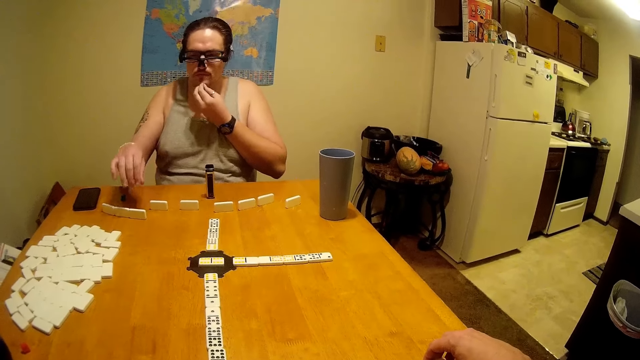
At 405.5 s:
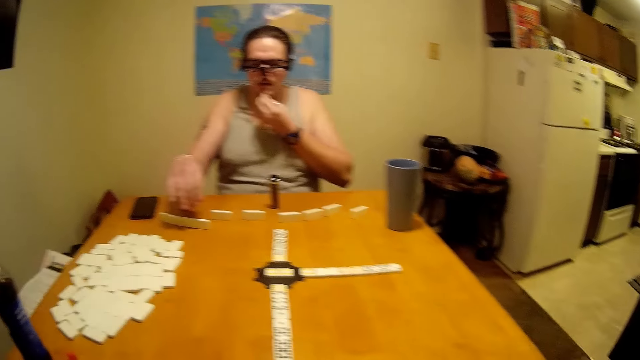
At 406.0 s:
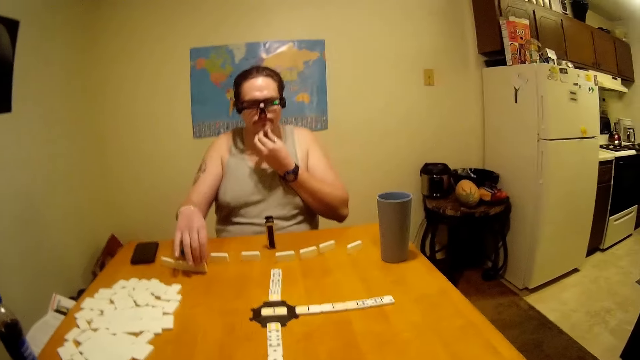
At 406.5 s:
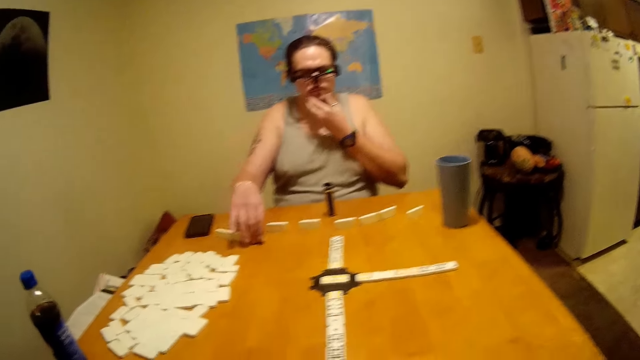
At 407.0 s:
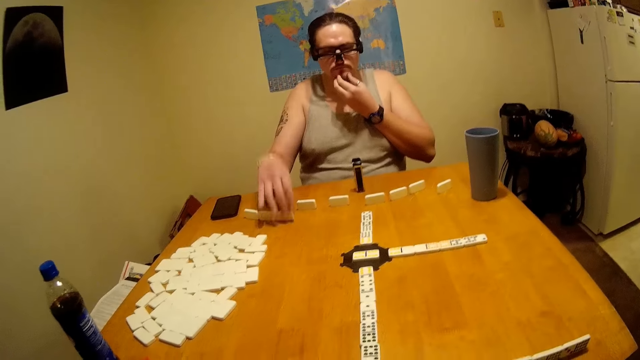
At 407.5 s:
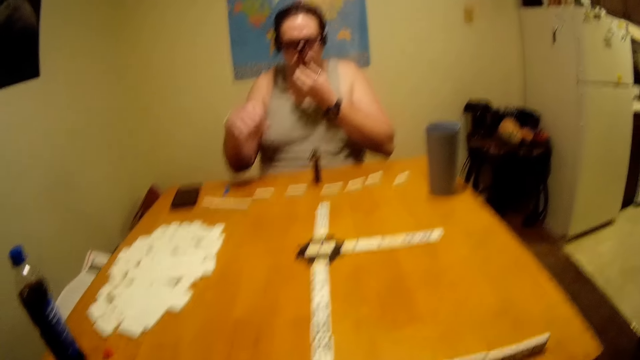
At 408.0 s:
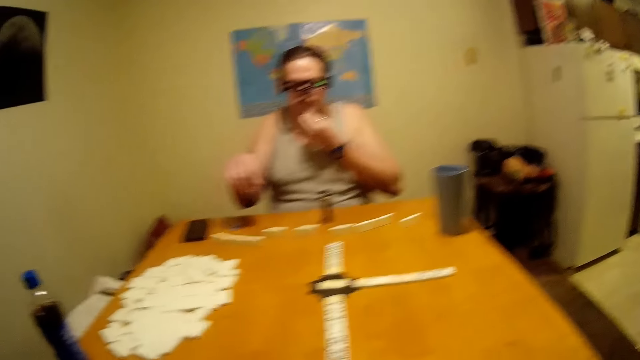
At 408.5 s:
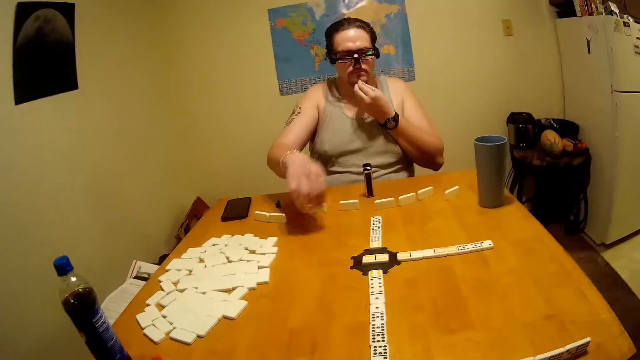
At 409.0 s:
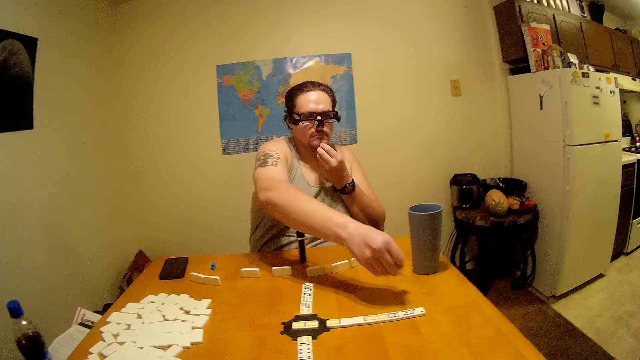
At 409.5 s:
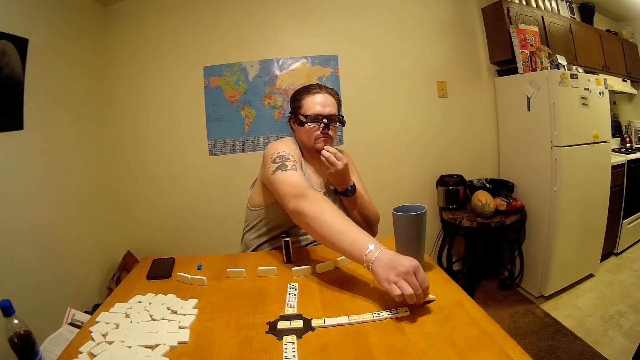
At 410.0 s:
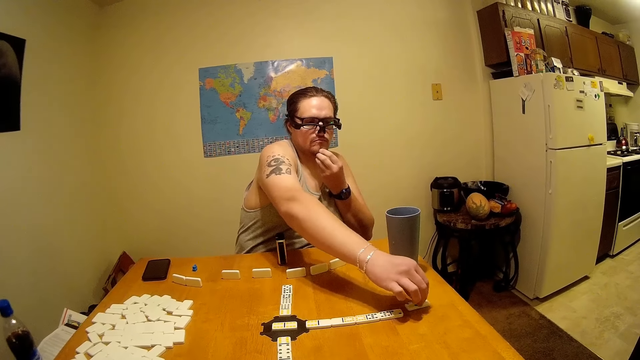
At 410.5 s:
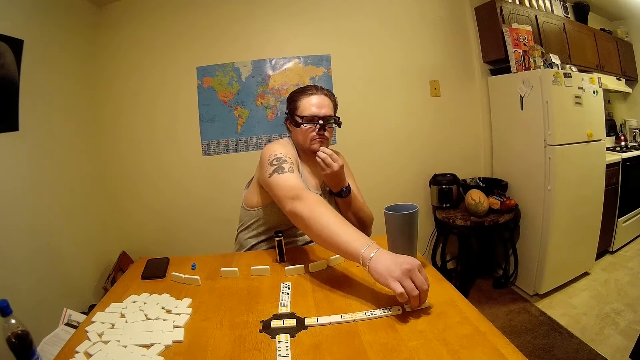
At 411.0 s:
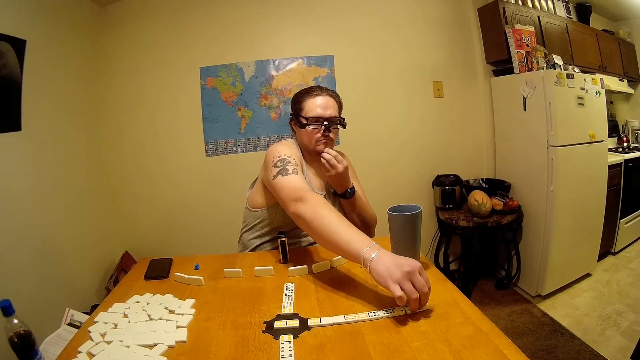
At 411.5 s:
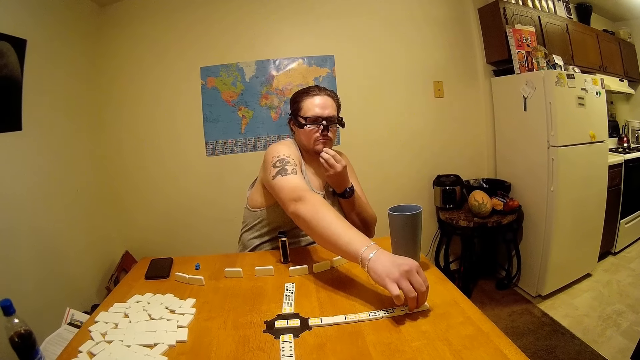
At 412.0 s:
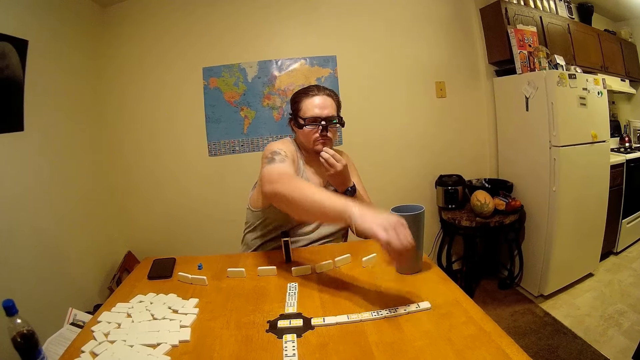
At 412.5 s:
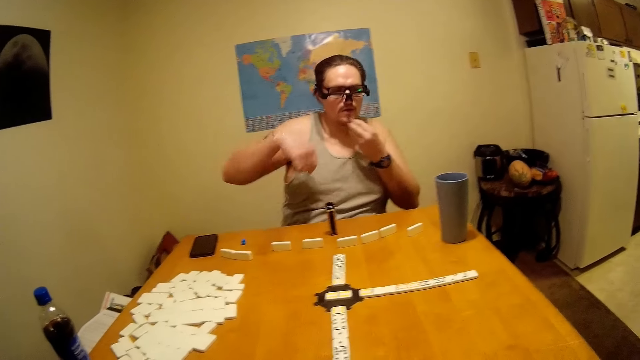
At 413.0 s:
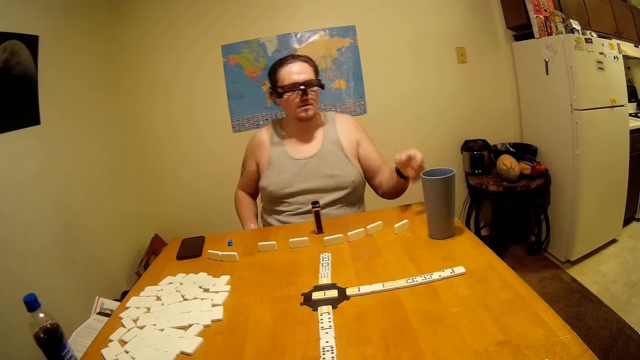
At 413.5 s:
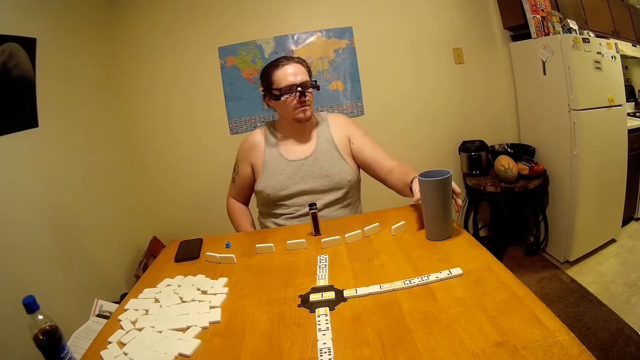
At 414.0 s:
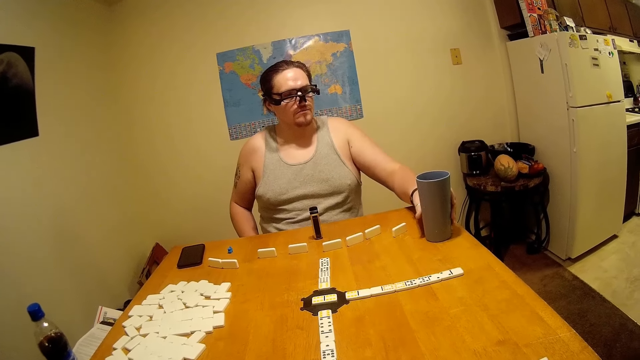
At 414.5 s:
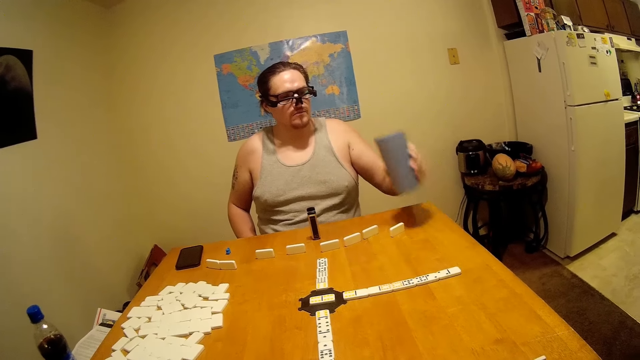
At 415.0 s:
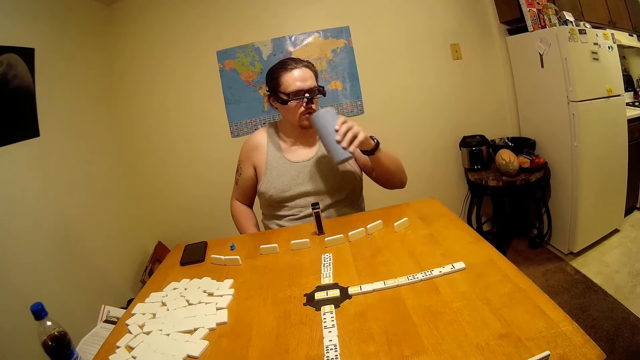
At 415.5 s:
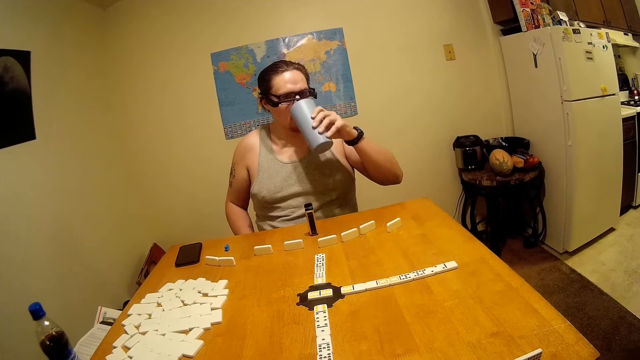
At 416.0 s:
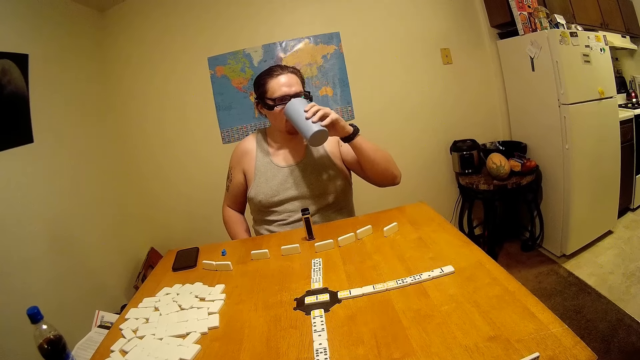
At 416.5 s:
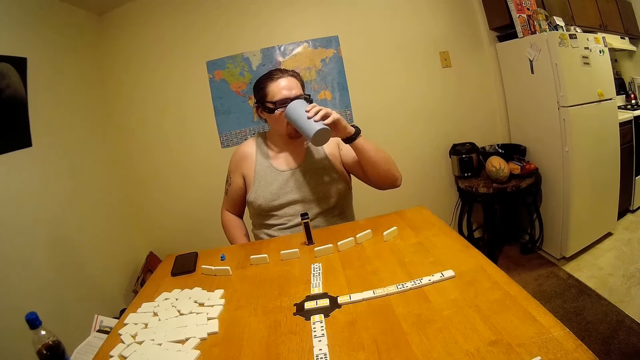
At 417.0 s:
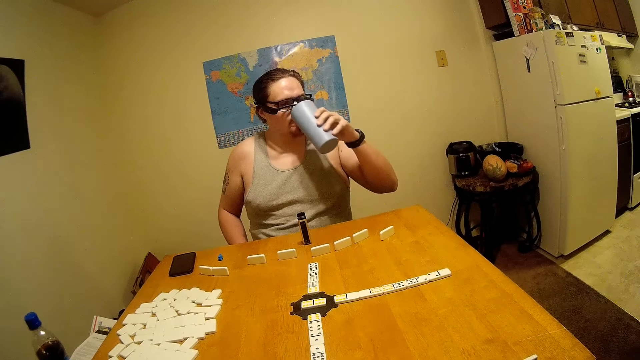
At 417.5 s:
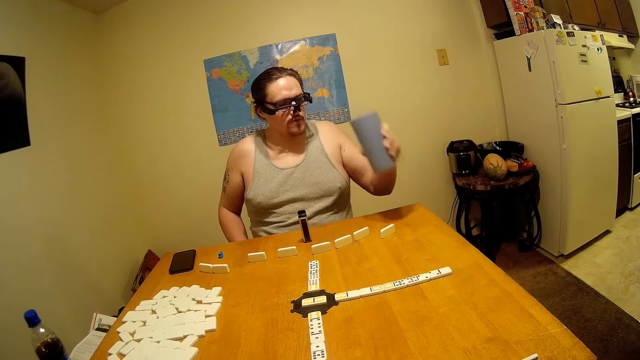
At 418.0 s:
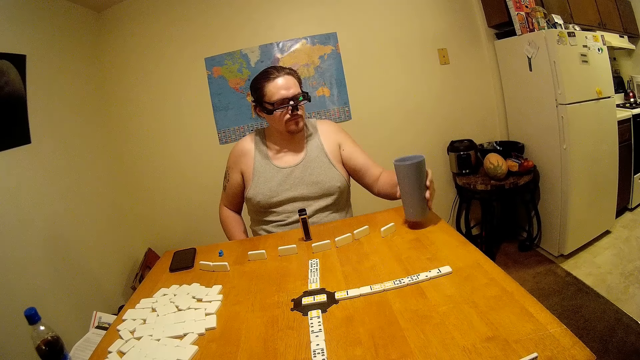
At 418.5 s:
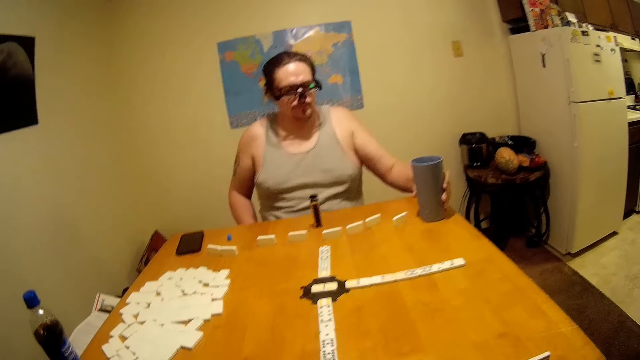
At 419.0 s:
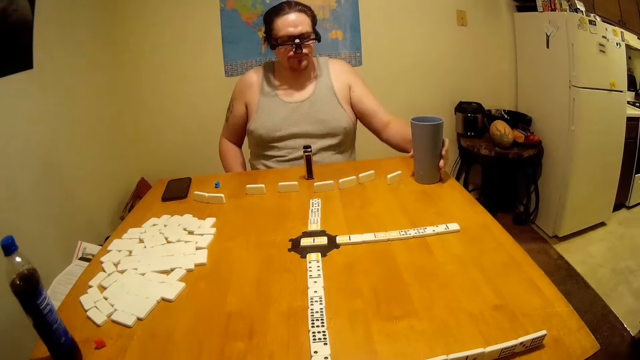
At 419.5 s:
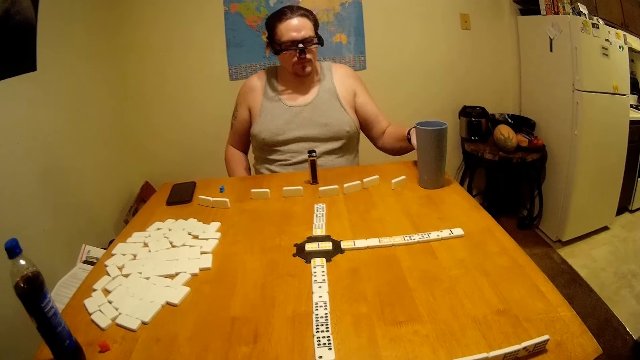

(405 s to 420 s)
A person moves the dominoes. The person is making a move. The person drinks something from a cup.

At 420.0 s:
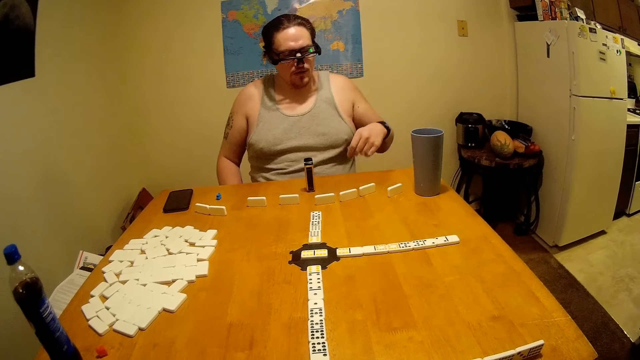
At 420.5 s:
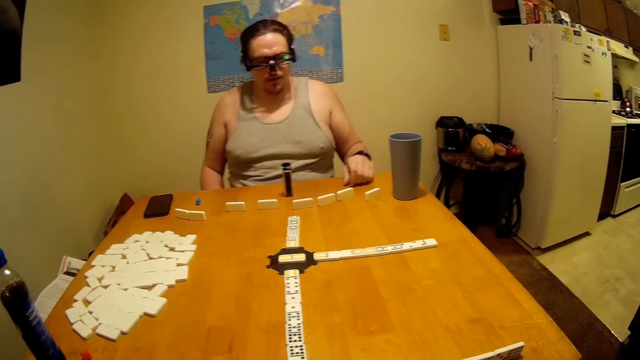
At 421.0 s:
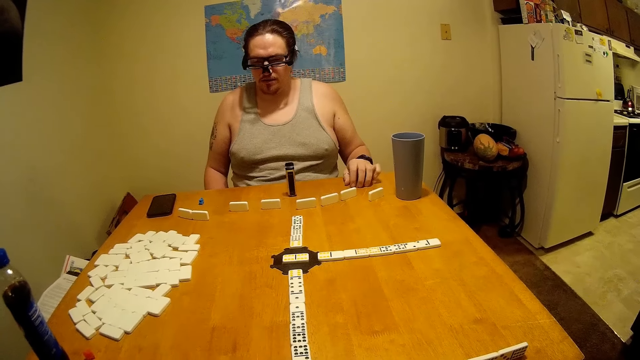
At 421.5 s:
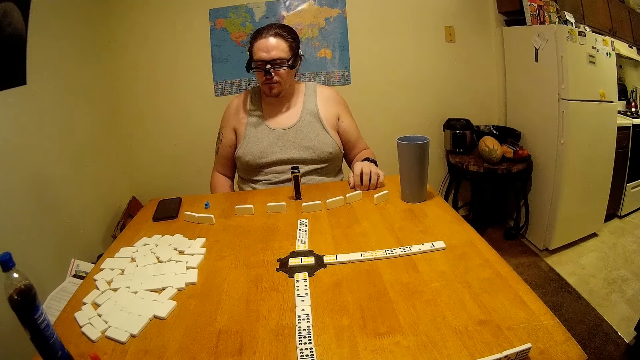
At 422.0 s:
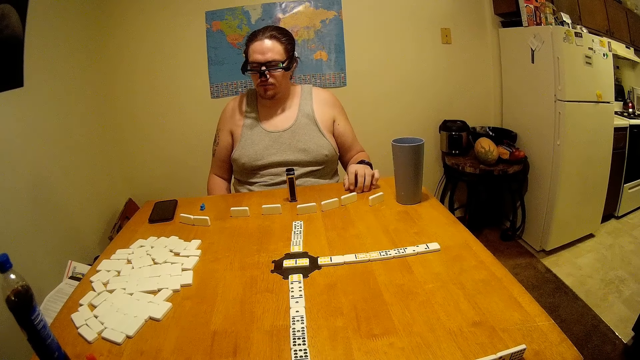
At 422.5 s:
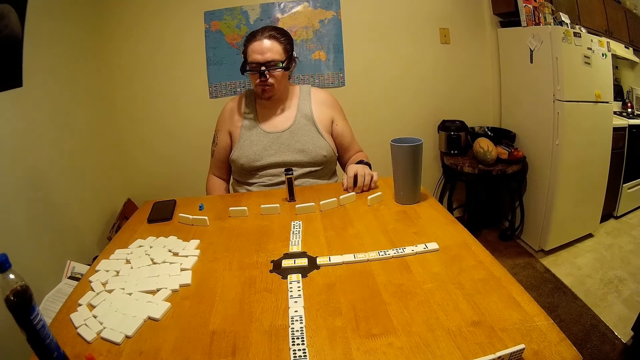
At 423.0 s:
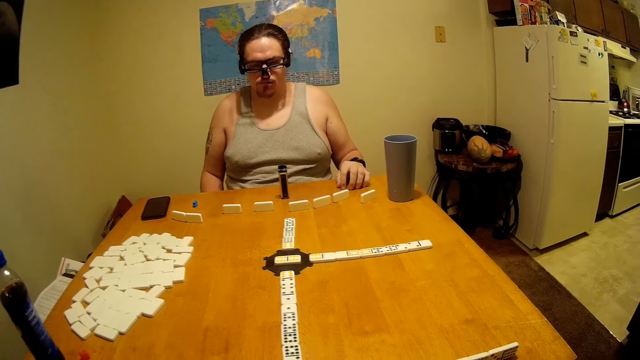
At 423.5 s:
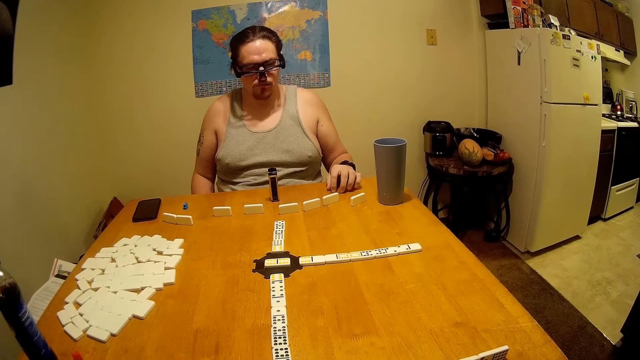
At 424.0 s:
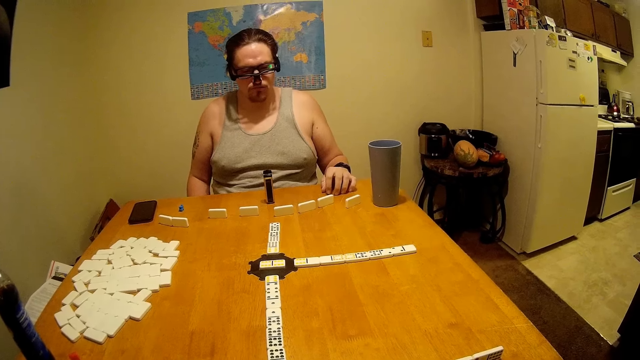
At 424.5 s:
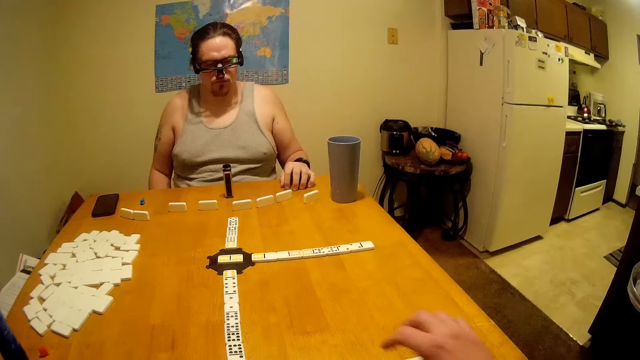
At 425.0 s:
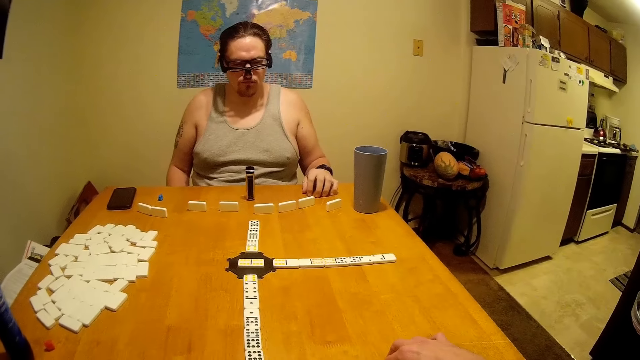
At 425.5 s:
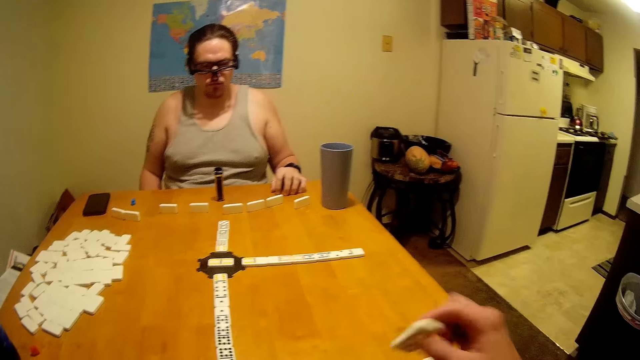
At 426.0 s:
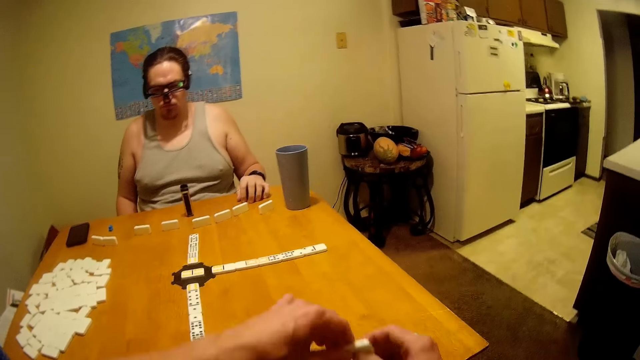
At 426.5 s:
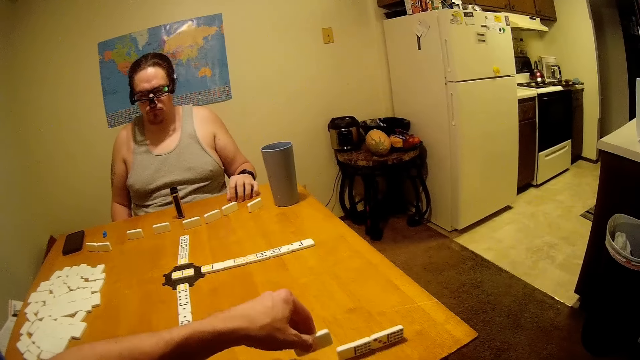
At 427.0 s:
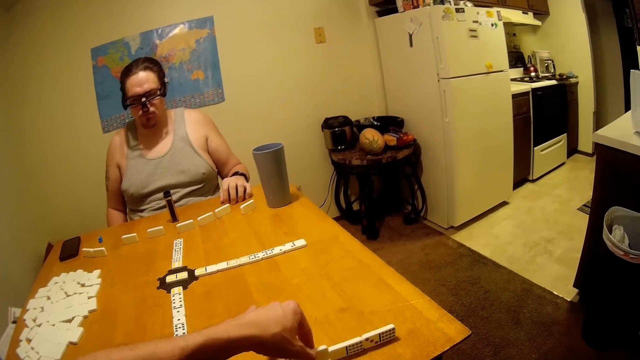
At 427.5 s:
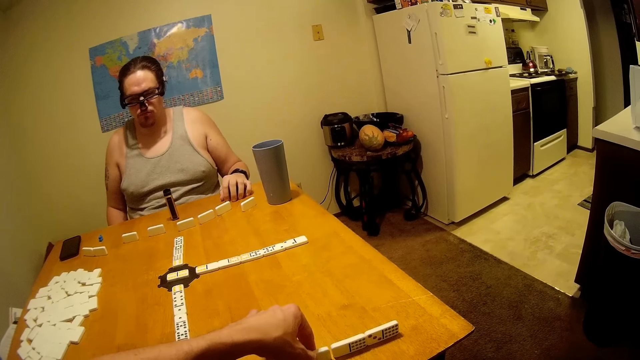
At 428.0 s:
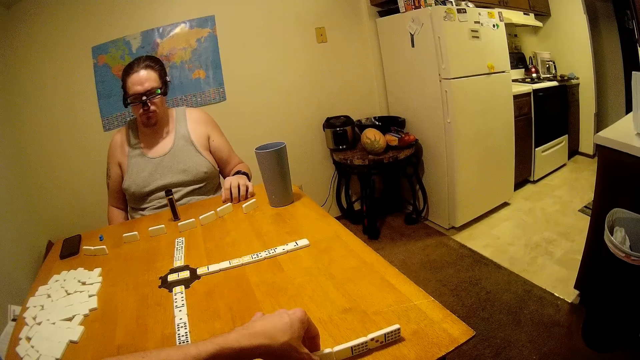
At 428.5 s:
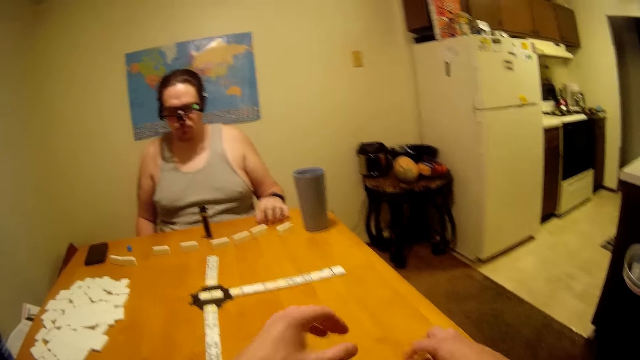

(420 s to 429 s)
The camera wearer moves the dominoes.
